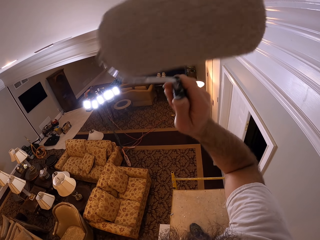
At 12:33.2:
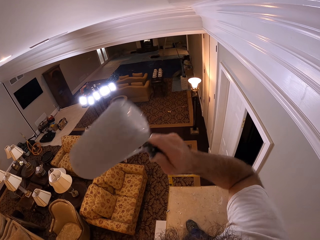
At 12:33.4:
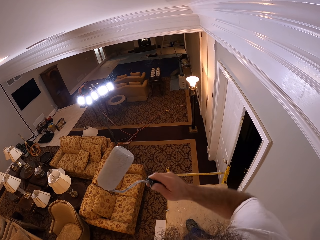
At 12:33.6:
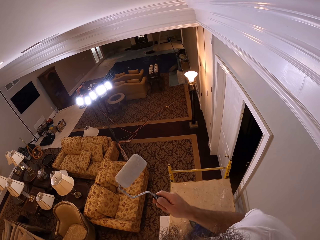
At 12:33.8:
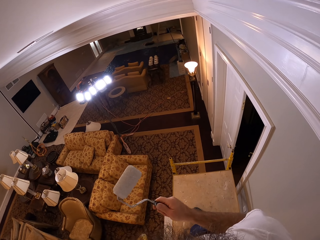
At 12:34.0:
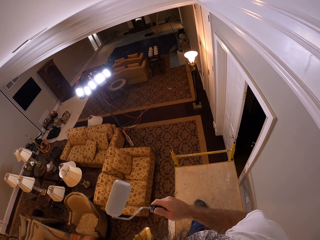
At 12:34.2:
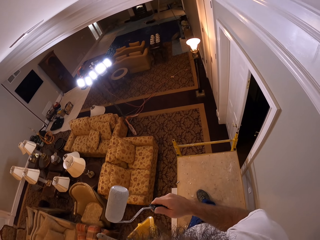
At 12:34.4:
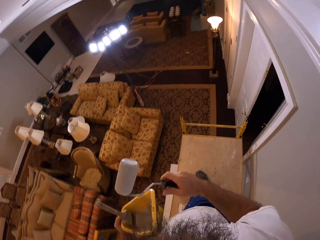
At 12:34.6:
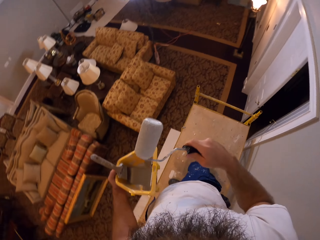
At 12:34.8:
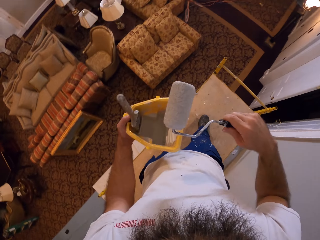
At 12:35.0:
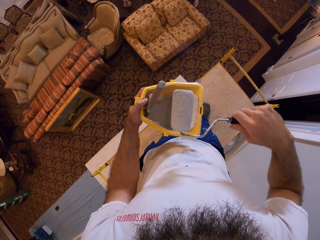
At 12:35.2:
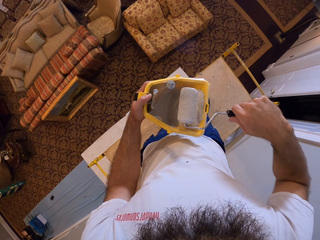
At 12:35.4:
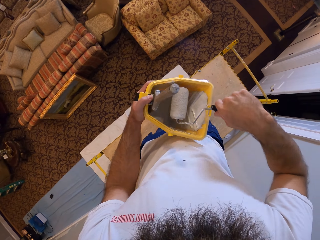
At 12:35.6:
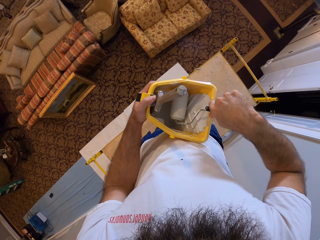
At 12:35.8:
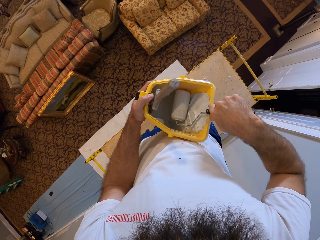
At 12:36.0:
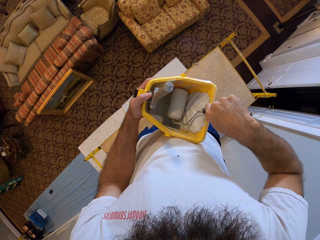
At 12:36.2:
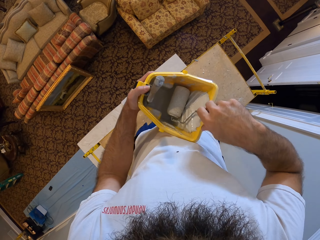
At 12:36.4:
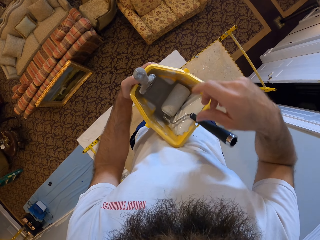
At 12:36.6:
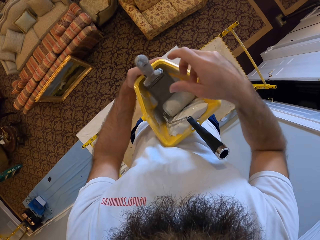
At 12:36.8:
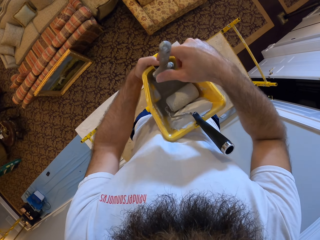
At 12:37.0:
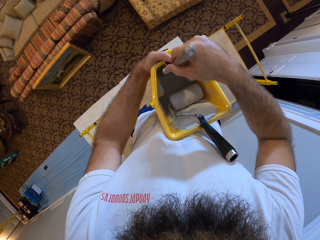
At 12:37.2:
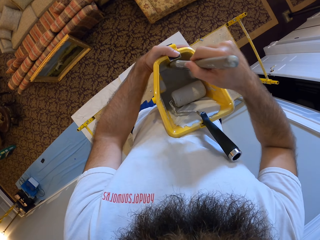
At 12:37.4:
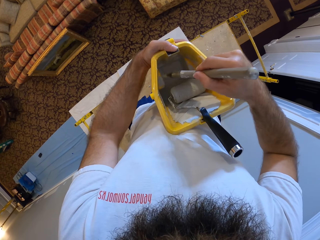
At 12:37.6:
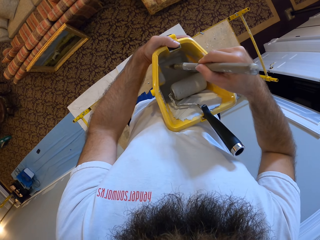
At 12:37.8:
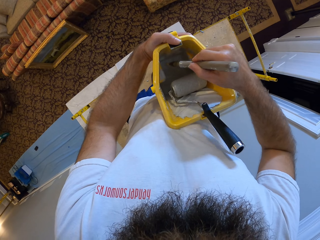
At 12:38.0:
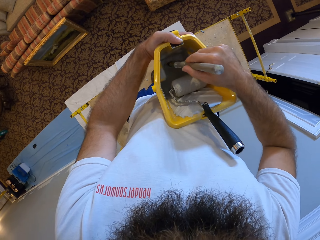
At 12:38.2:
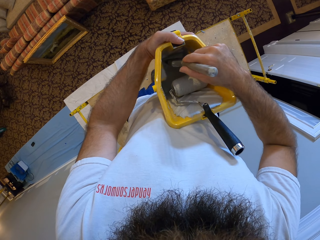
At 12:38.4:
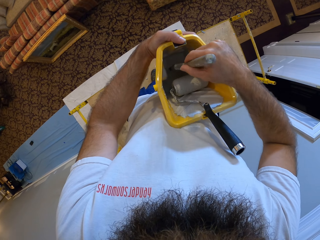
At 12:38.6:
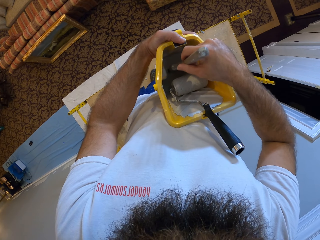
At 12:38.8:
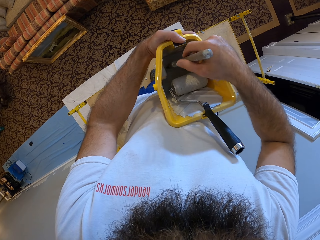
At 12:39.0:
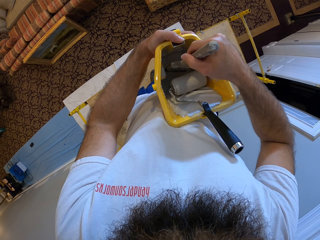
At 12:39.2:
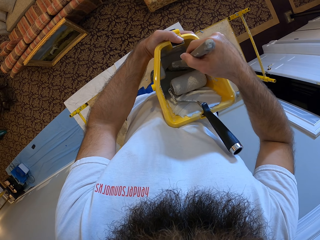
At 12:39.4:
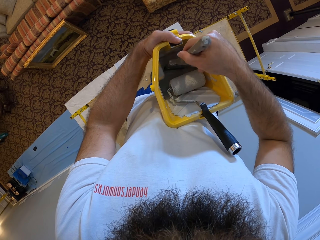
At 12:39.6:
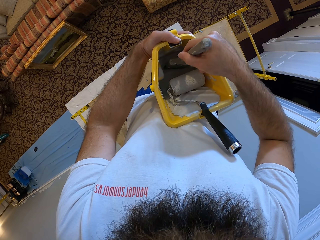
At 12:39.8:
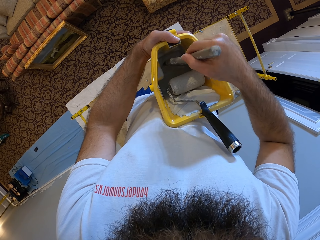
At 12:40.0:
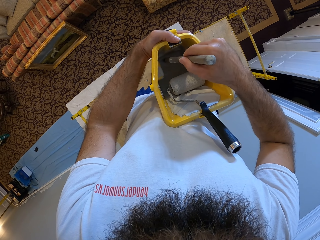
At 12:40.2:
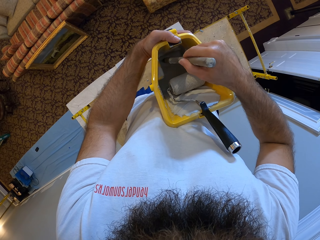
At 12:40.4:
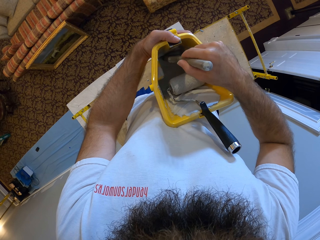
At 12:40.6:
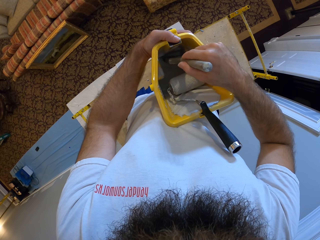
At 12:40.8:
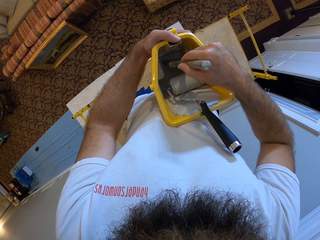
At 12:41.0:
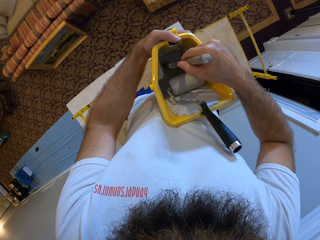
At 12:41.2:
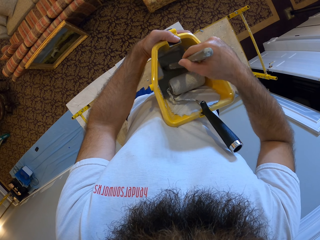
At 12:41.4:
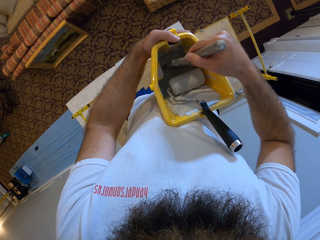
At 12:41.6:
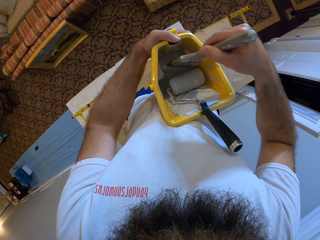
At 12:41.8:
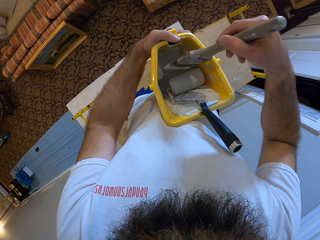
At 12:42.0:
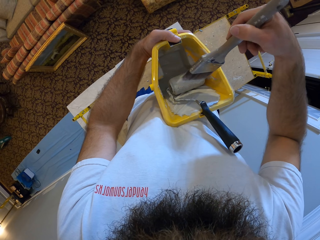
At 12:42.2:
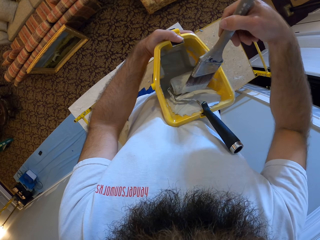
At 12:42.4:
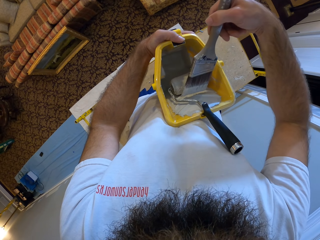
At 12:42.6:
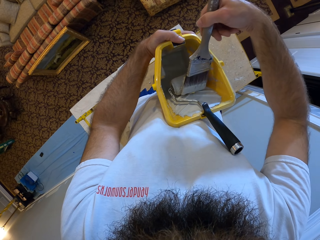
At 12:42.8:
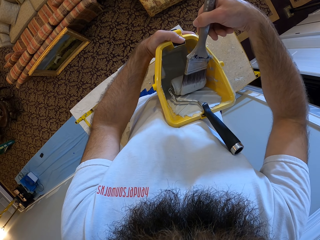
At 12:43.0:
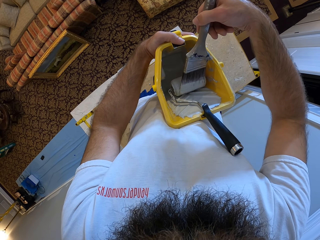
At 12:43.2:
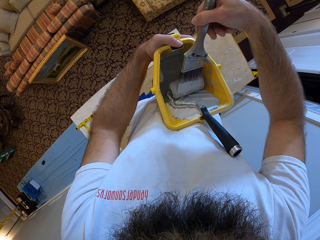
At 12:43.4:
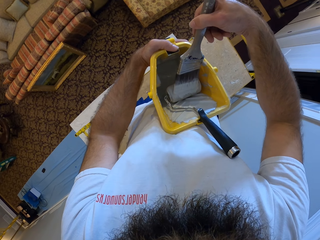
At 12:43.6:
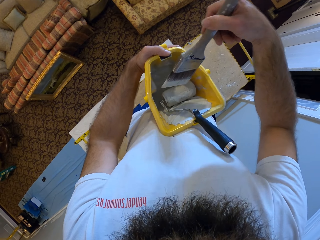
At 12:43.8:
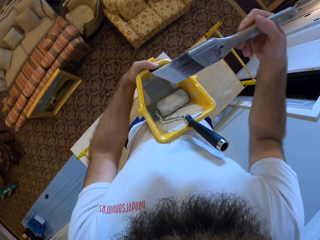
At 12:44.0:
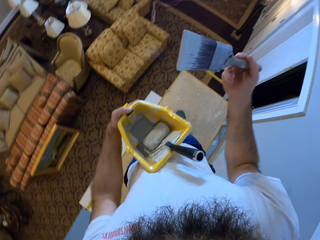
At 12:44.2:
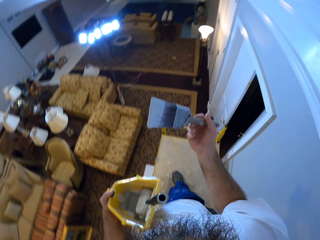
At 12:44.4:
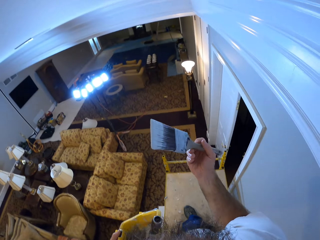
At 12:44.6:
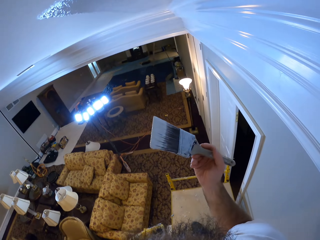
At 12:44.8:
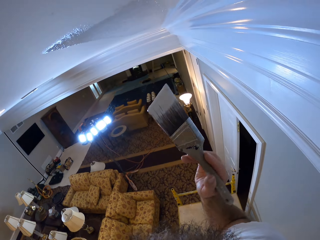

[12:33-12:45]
The camera wearer drops the paint roller in the paint plastic with his right hand. He picks up the paint brush from the paint plastic with his right hand. He inserts the paint brush into the paint in the paint plastic with his right hand. He rubs the paint brush on the paint roller.

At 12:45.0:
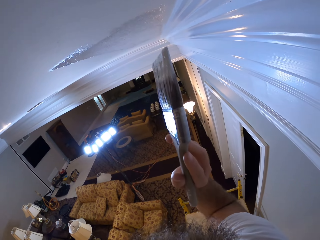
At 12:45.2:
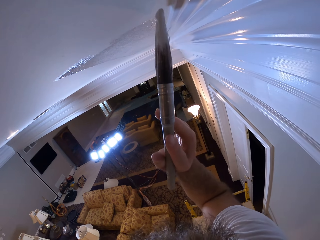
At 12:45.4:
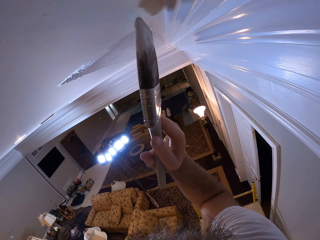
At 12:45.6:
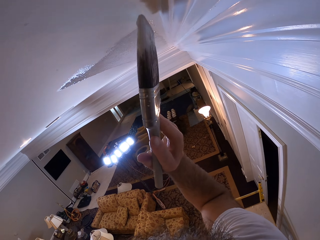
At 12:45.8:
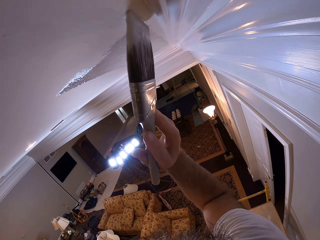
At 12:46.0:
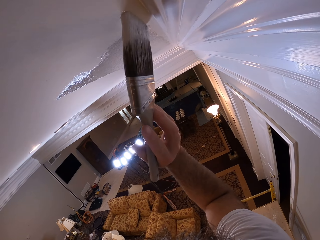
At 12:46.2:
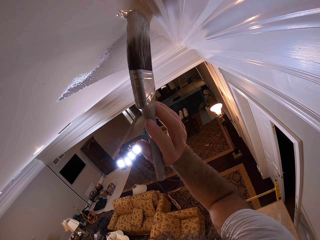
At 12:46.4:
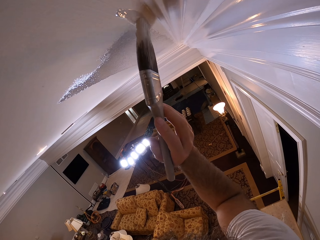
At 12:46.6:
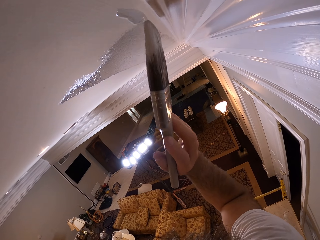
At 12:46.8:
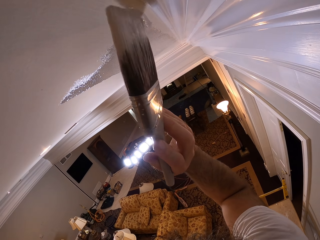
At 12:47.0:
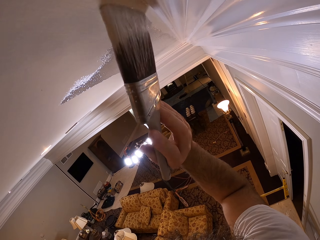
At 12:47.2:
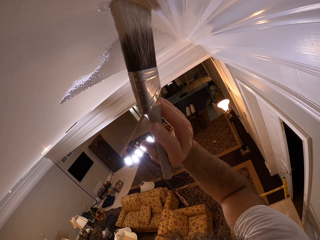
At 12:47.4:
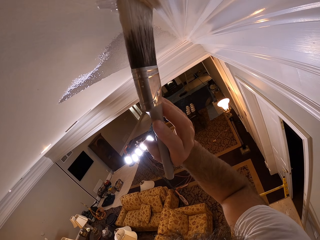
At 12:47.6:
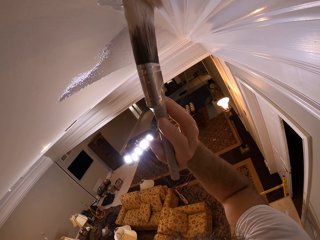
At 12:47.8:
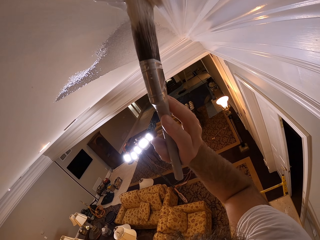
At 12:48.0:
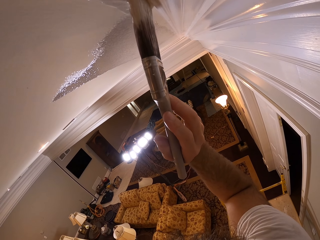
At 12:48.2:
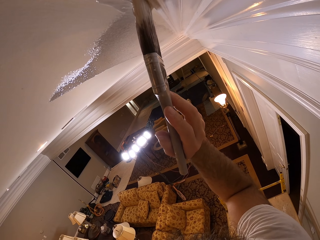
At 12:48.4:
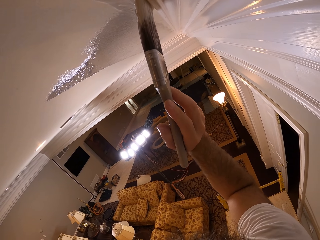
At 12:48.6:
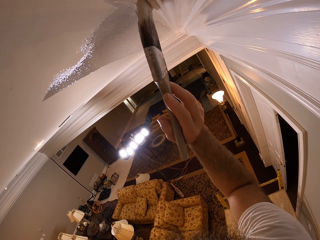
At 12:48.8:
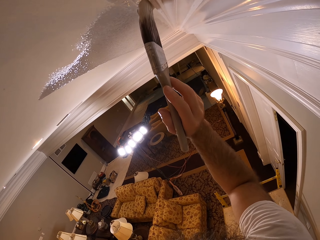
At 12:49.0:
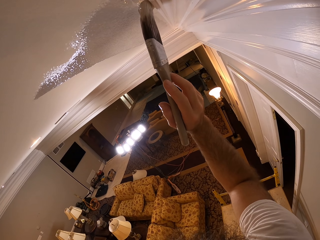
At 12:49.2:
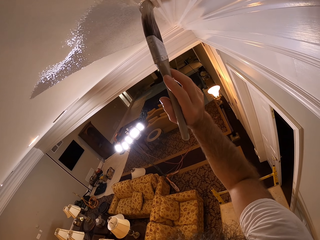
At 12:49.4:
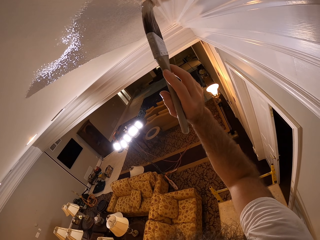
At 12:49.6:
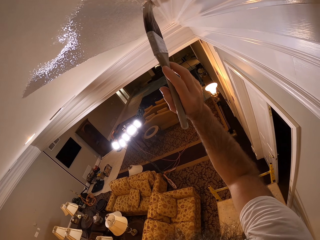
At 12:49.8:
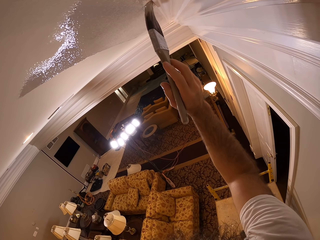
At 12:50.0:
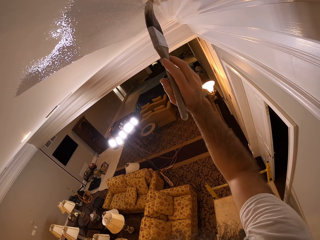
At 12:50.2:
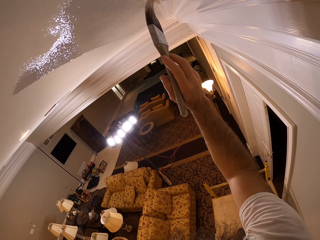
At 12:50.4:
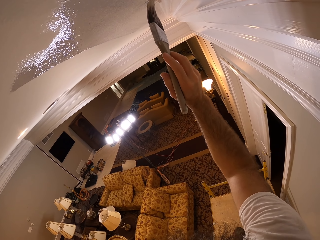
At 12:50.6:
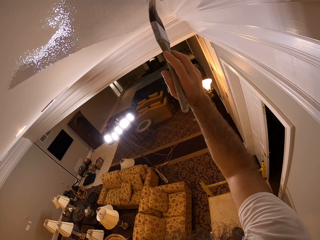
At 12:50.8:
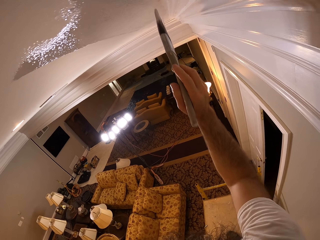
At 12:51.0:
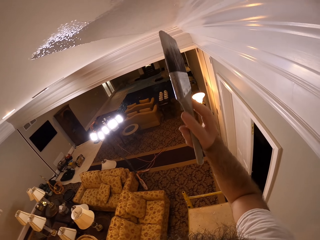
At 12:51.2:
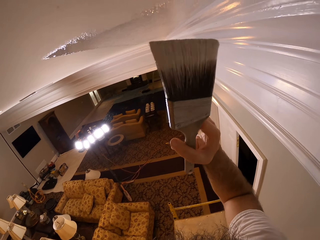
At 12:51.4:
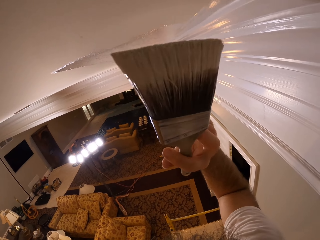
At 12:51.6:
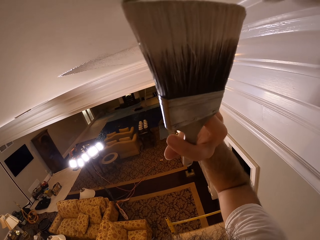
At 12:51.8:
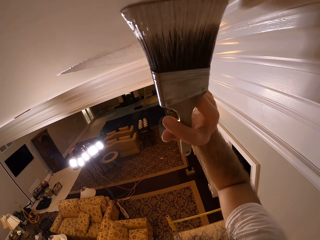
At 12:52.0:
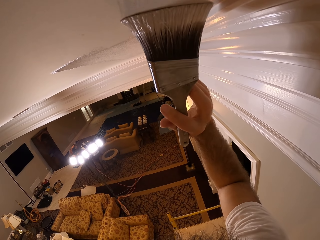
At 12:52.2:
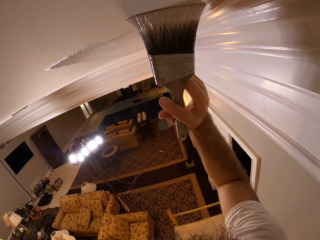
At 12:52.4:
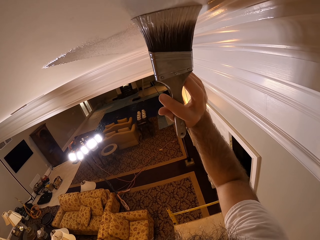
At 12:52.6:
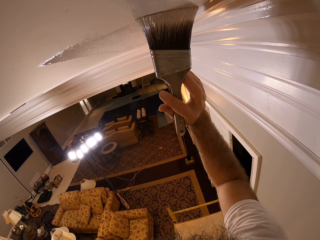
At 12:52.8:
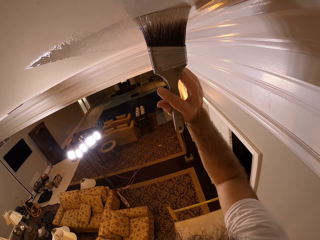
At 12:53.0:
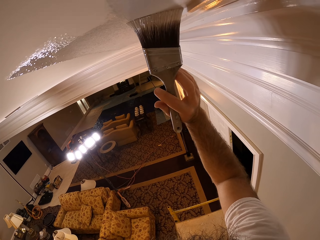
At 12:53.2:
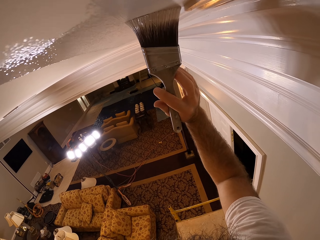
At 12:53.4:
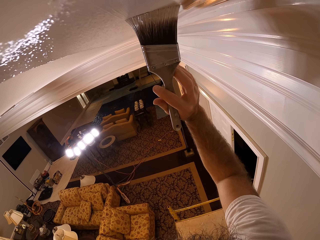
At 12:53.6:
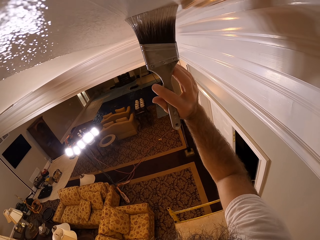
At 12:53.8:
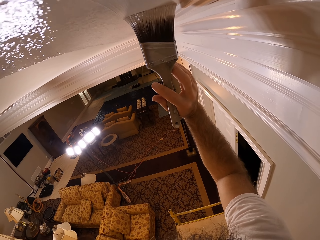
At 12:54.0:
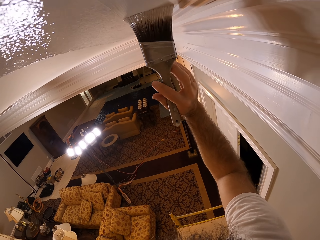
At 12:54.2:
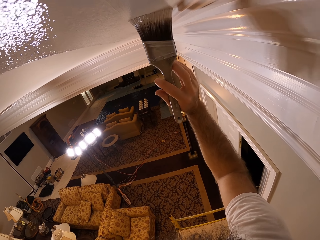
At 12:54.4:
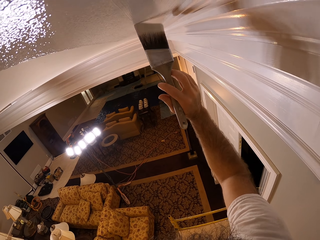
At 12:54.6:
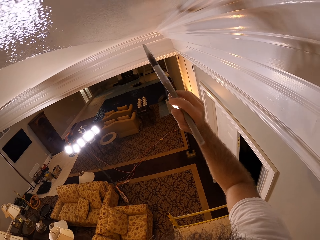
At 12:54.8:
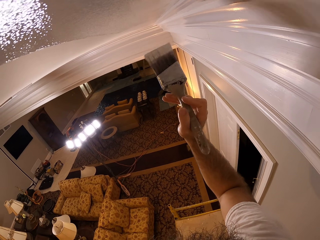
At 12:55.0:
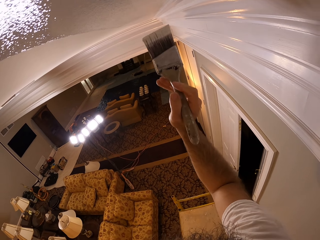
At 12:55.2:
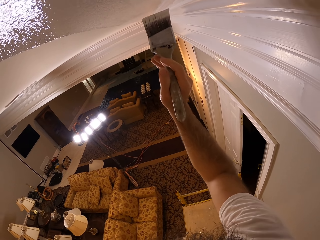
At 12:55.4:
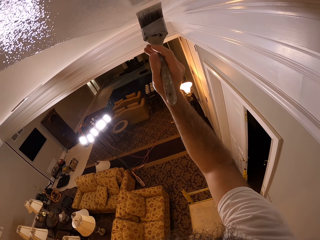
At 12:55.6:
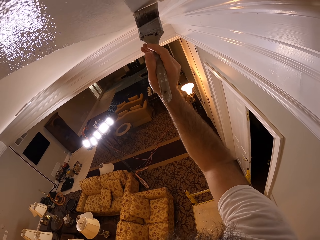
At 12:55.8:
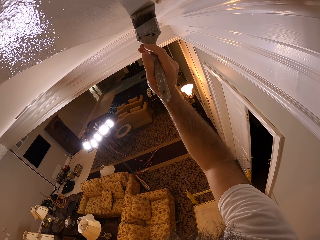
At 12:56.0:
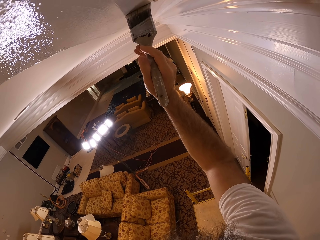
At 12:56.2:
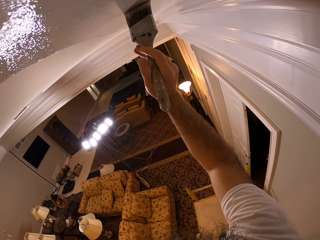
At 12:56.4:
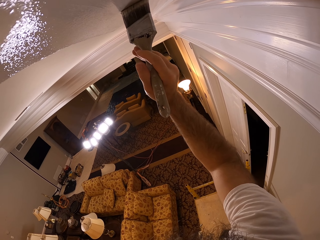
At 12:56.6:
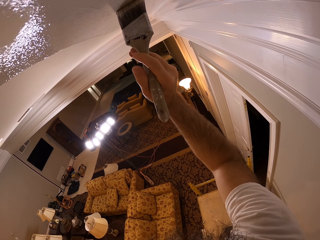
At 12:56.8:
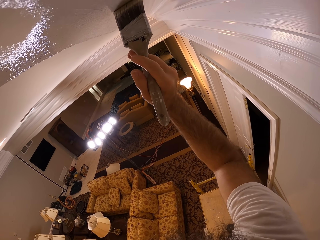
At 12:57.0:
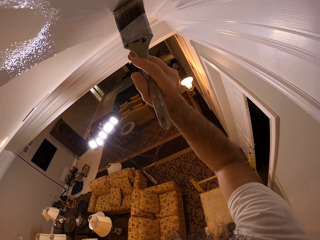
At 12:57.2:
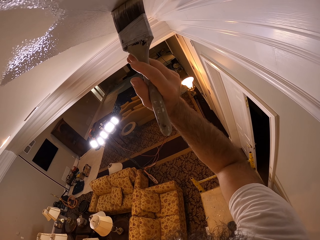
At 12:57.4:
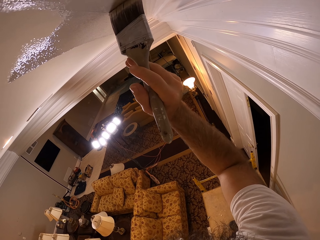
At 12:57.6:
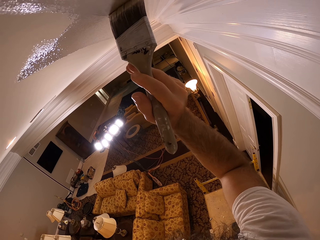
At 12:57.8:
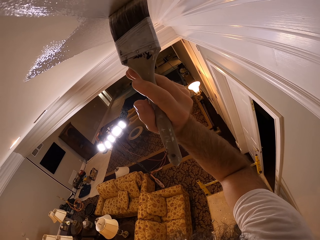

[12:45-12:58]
The camera wearer paints the ceiling with the paint brush in his right hand.
